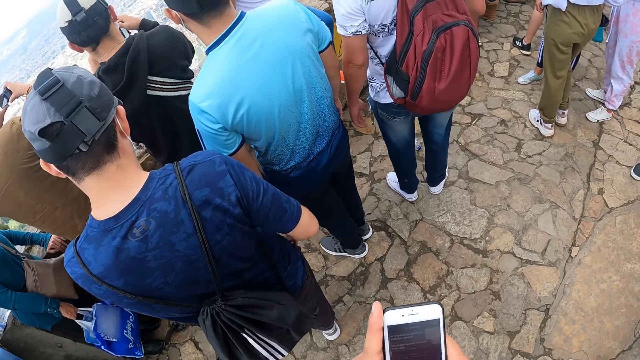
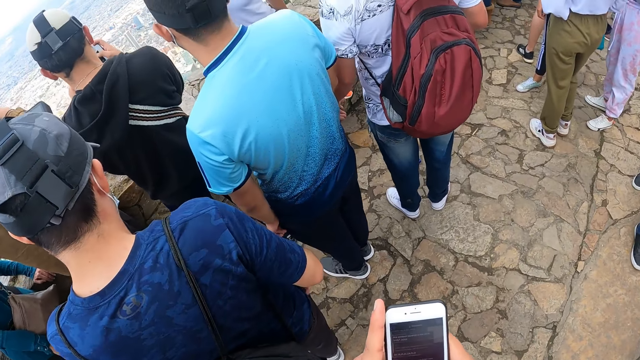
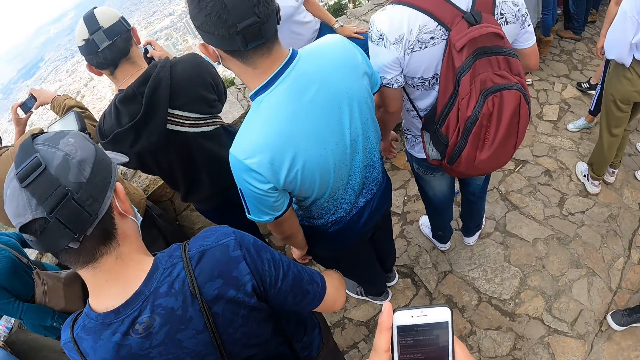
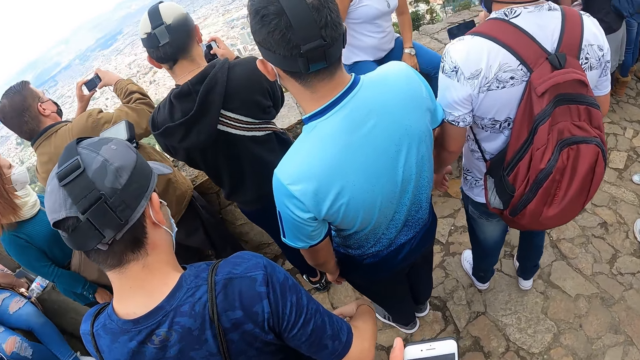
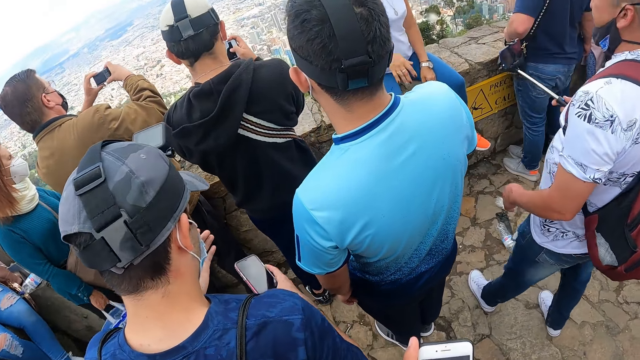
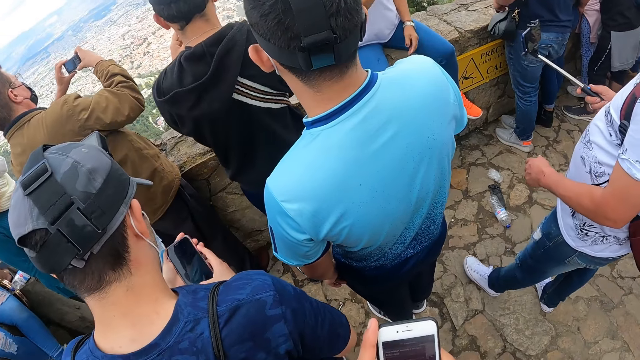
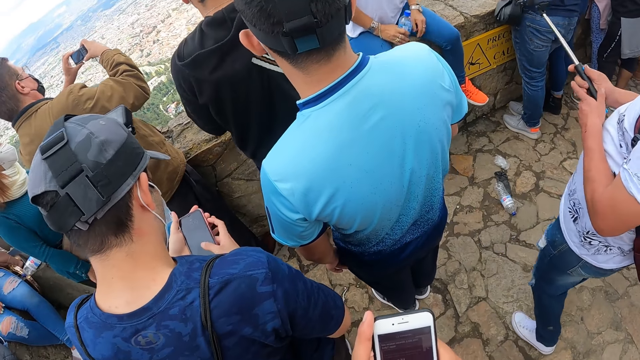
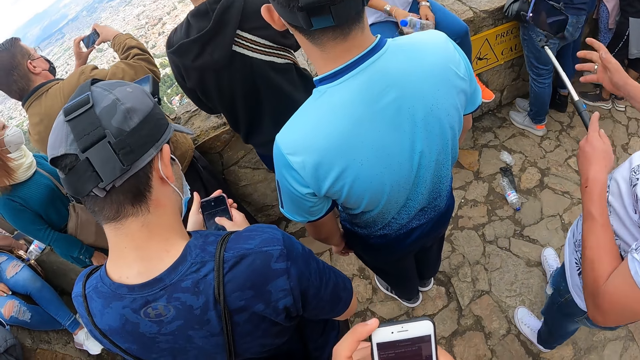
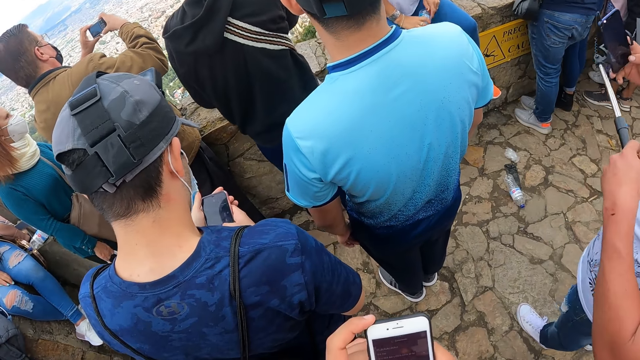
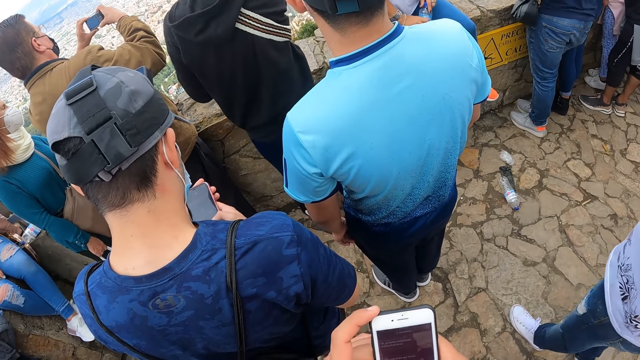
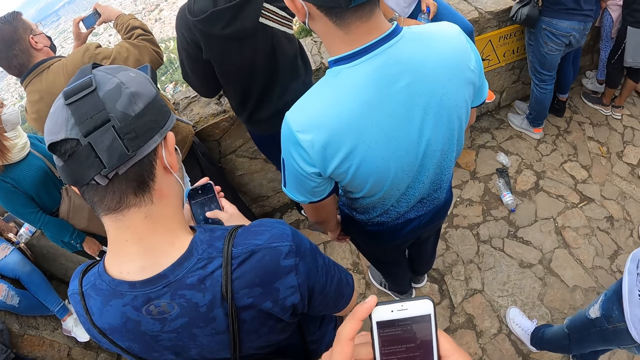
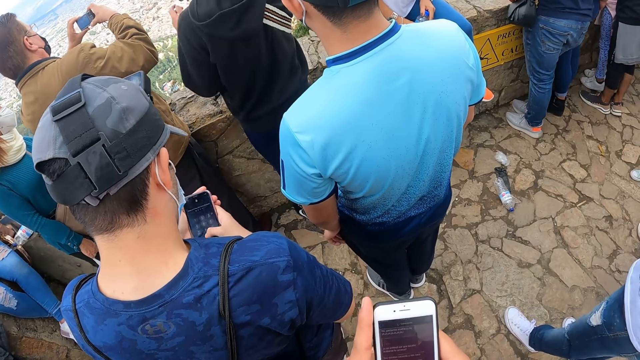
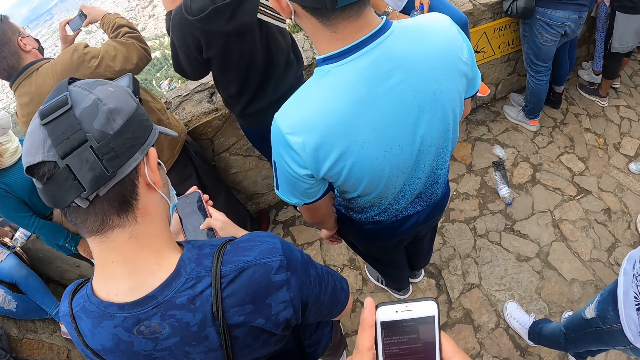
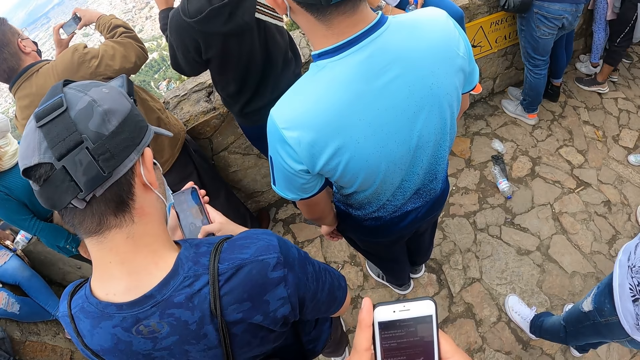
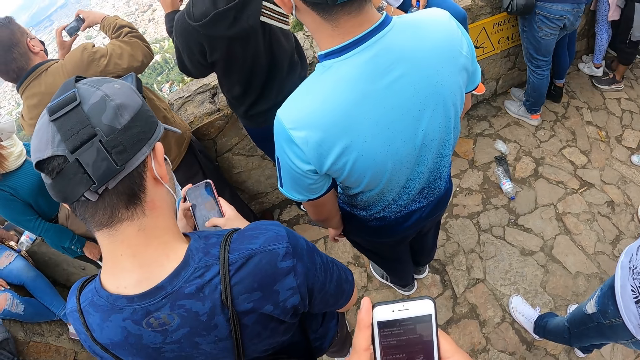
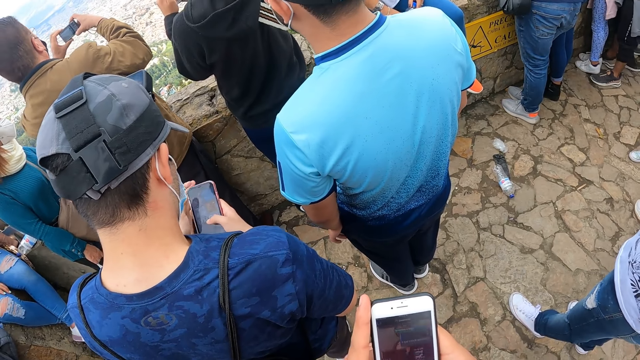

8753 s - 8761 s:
A man operates a phone with both hands.

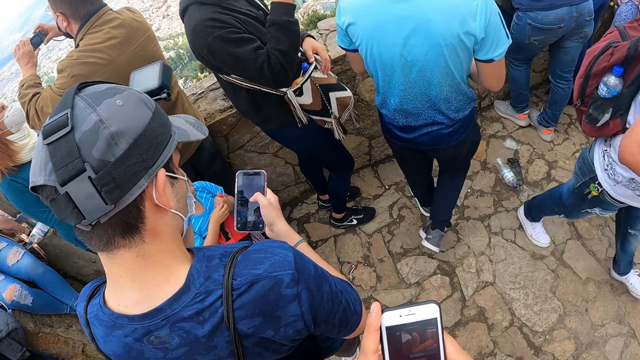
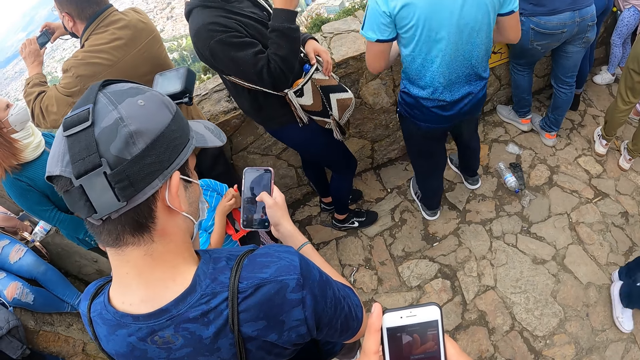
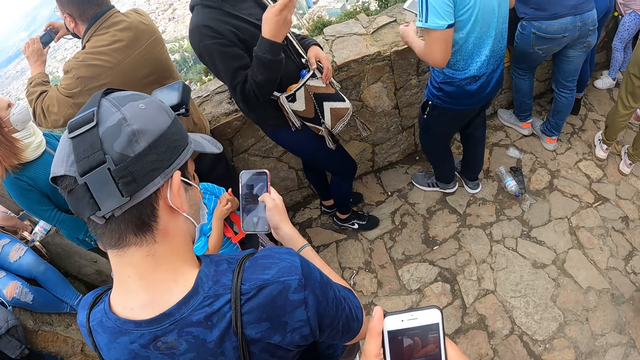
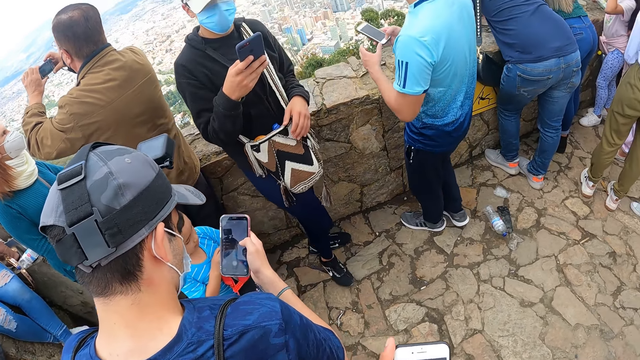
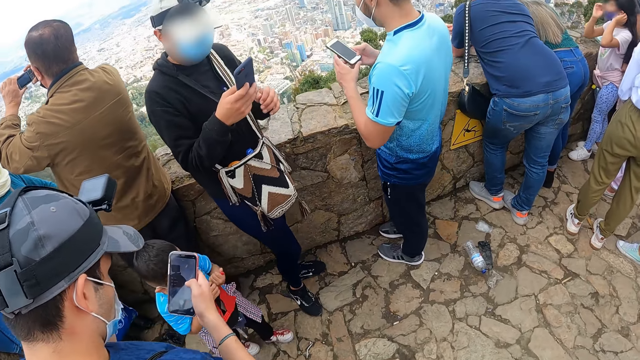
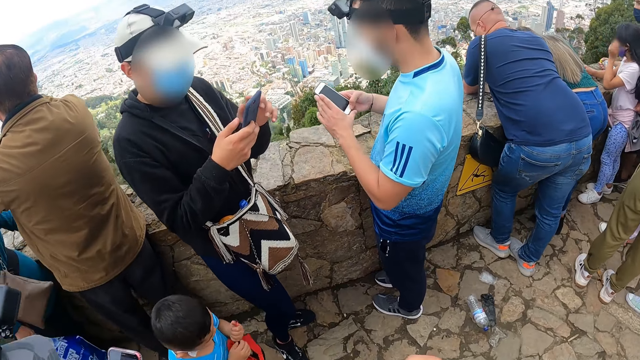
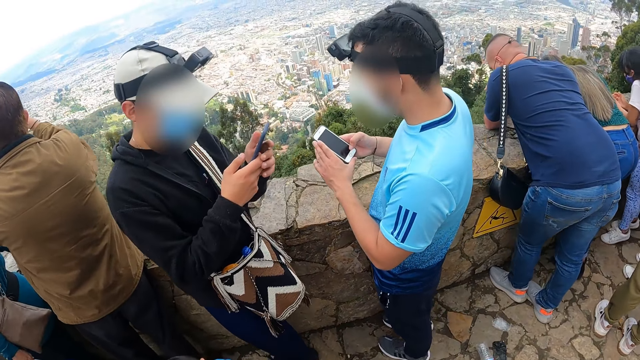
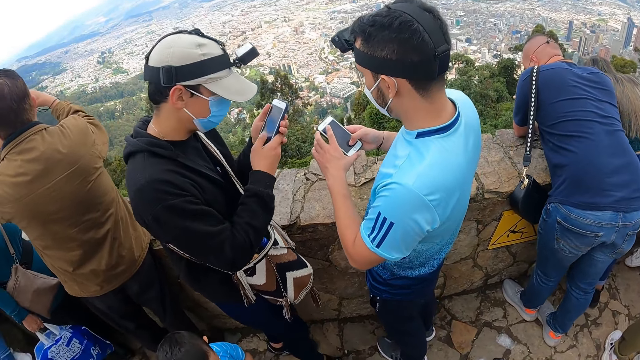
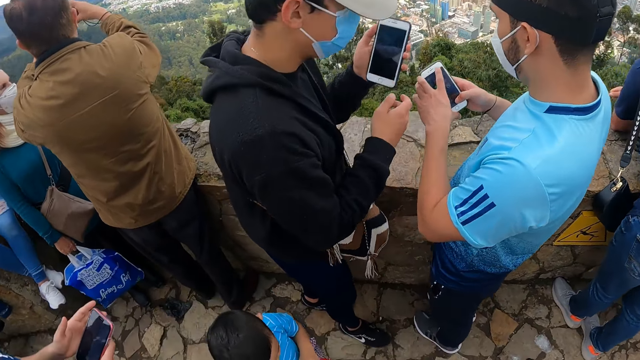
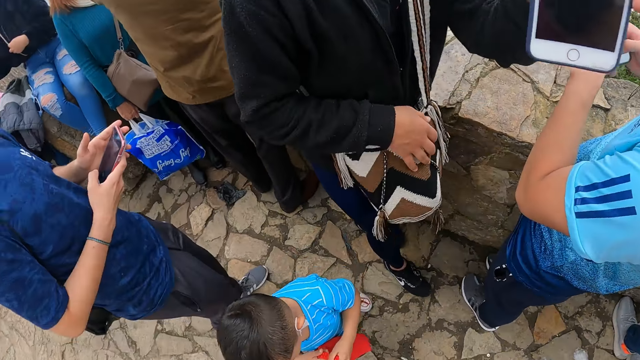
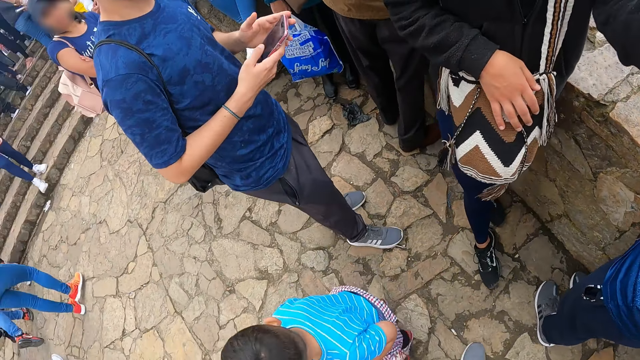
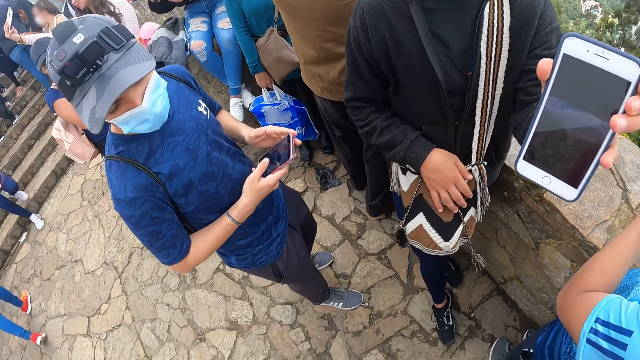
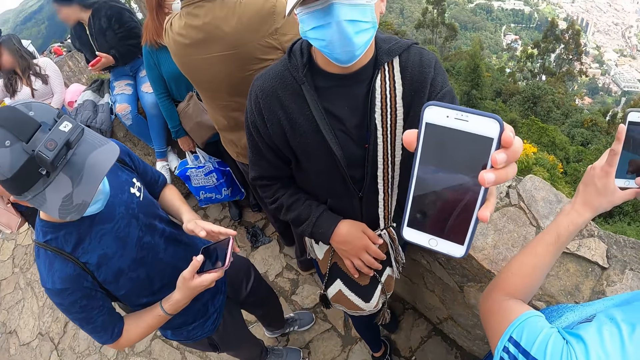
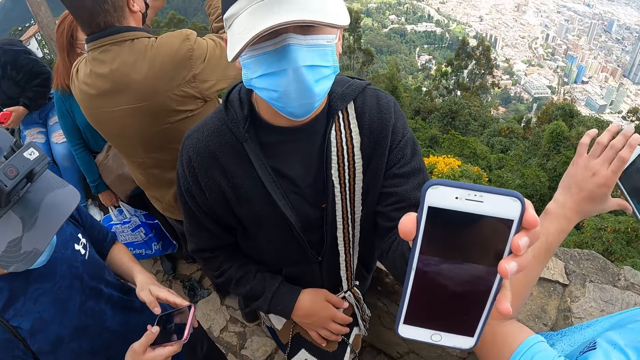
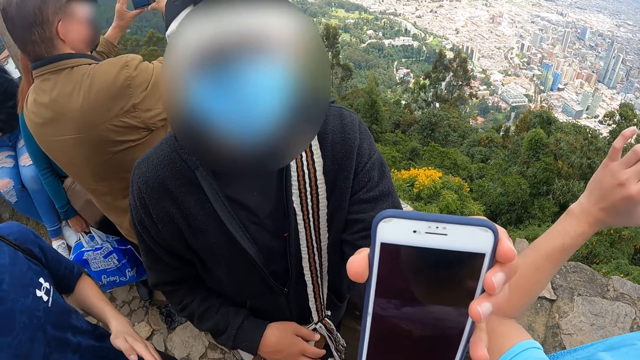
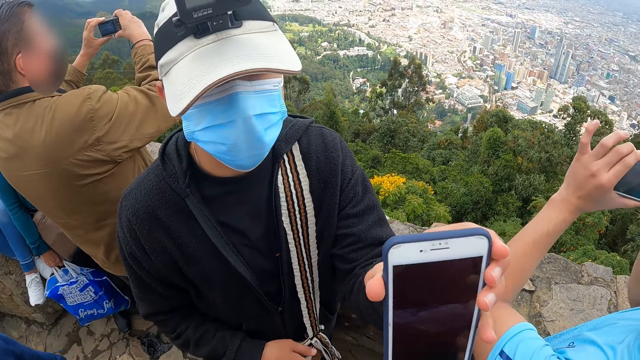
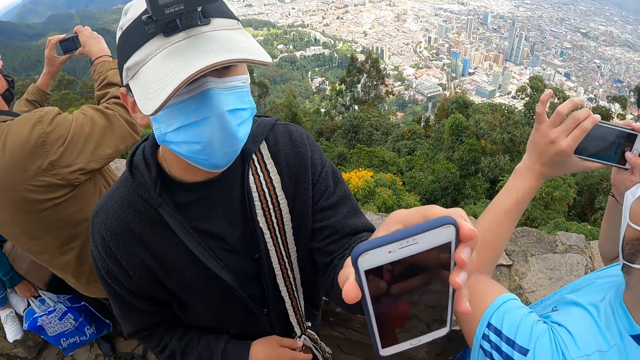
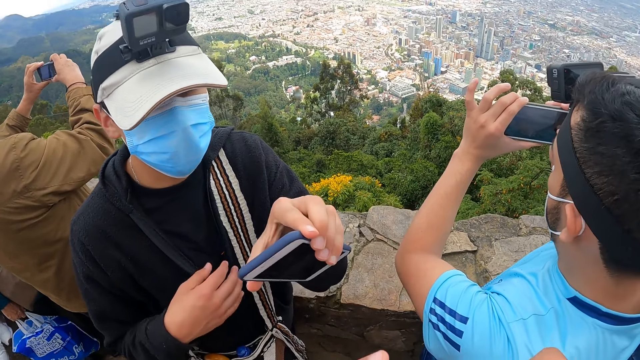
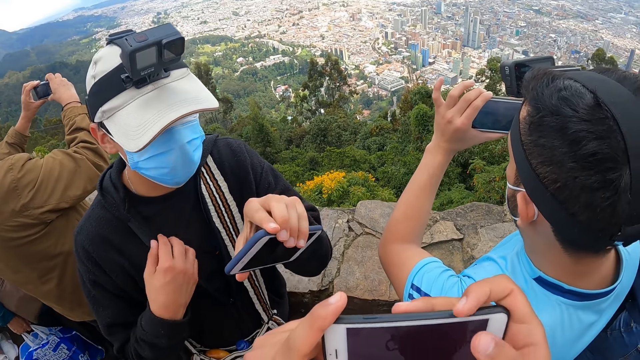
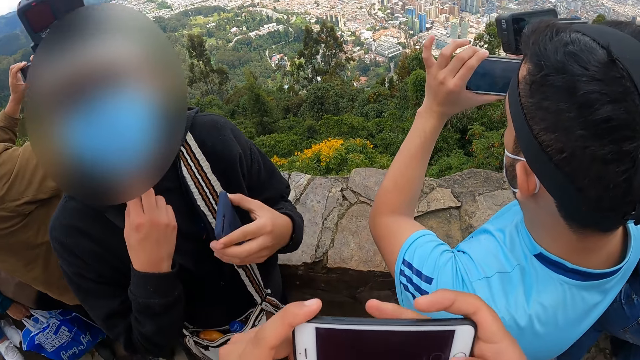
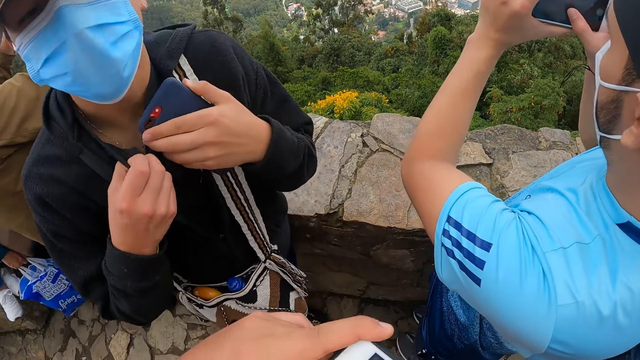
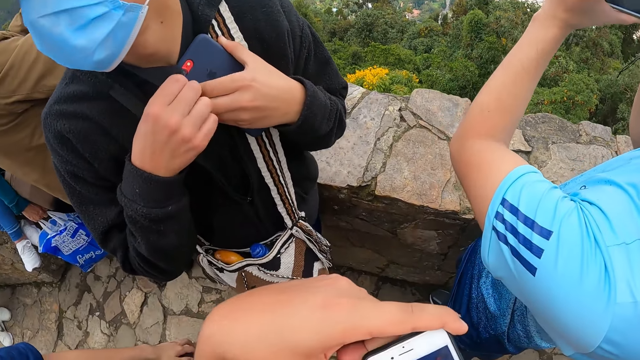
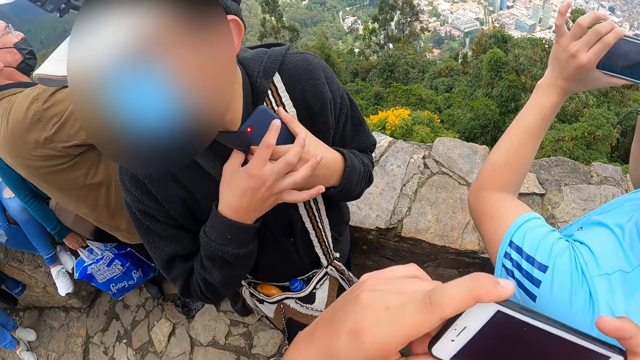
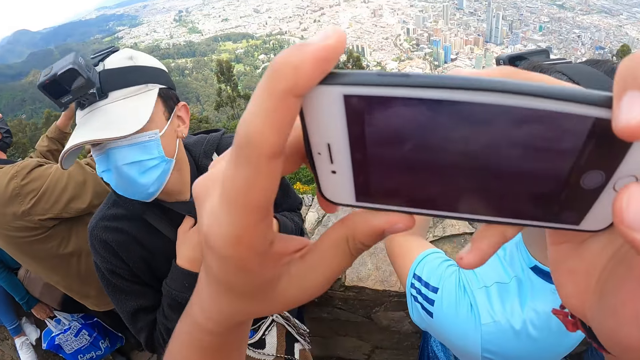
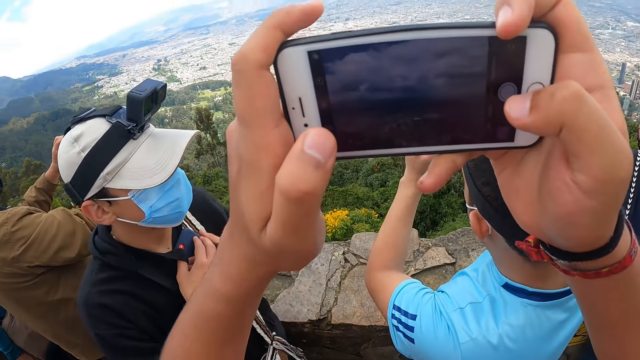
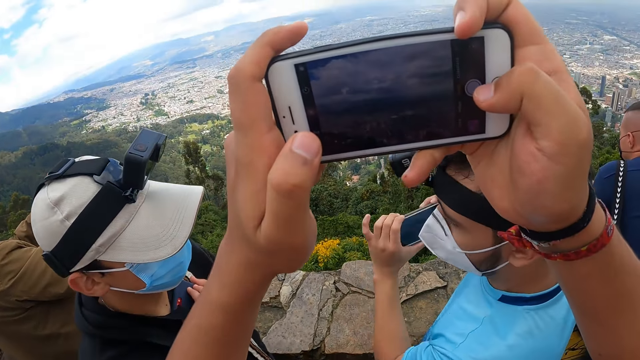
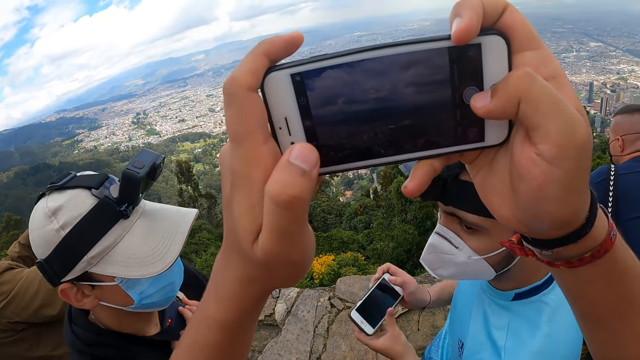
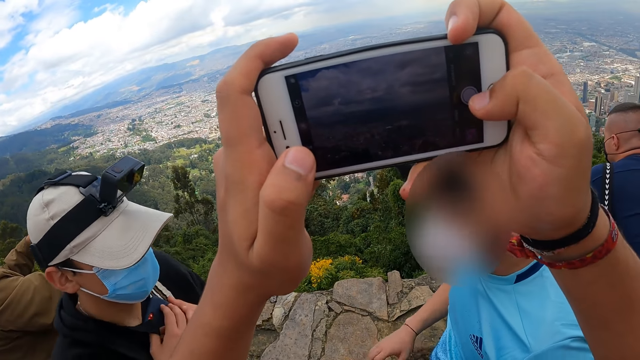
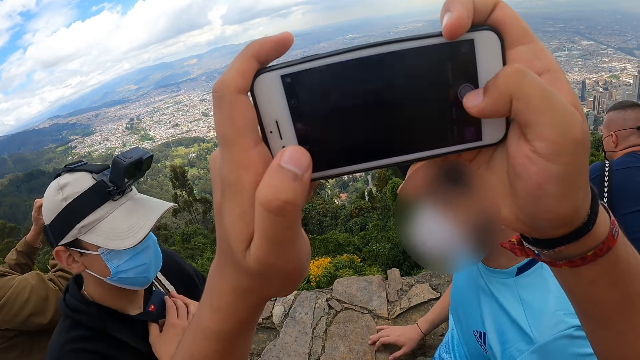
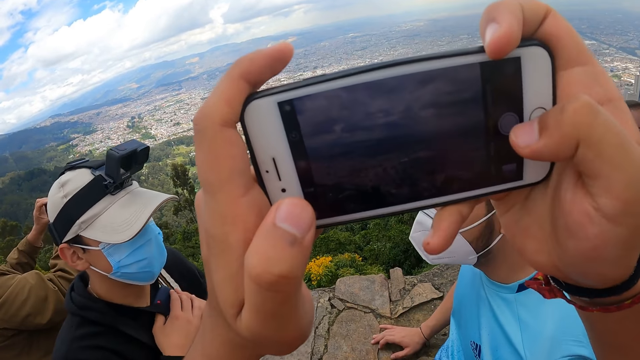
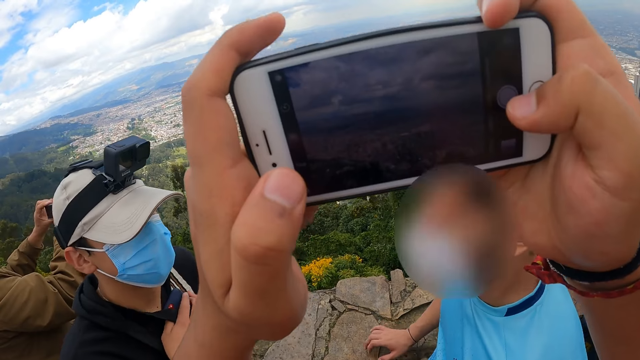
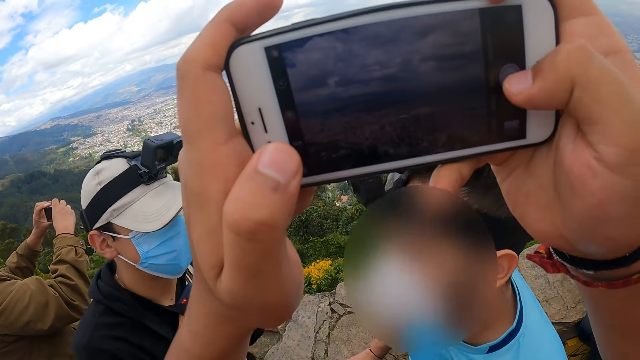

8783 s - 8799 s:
A man operates a phone with both hands. Another man operates a phone with both hands. The other man shows the phone to the camera wearer with his left hand. The camera wearer takes a picture with the phone.
